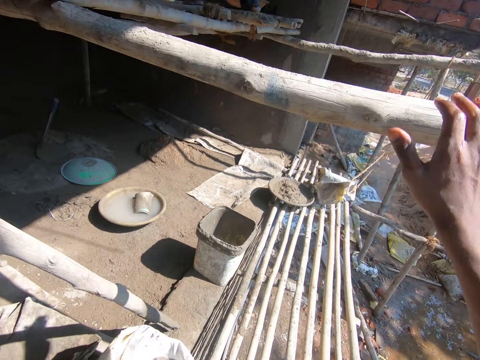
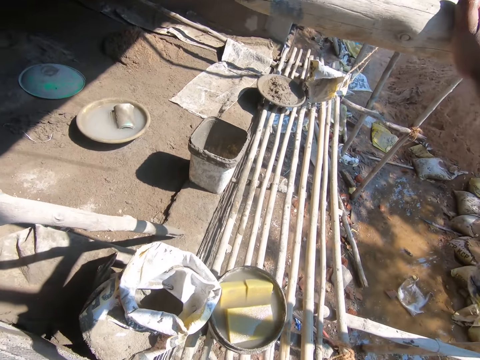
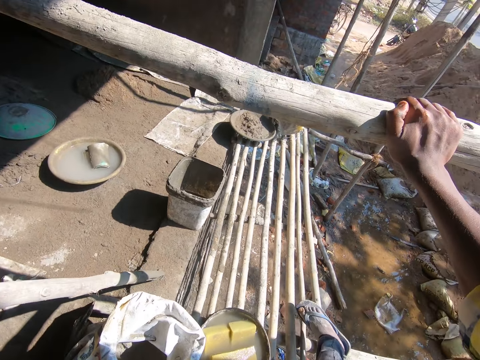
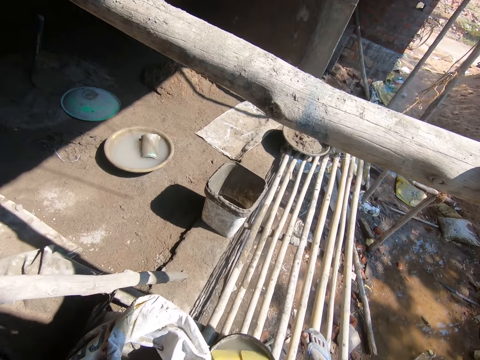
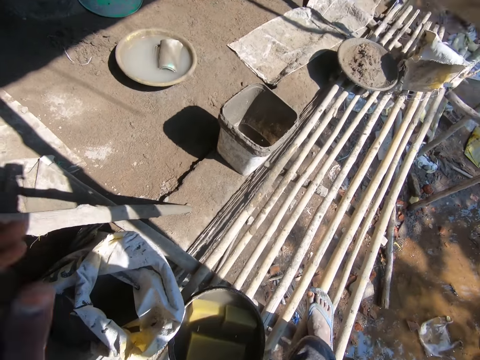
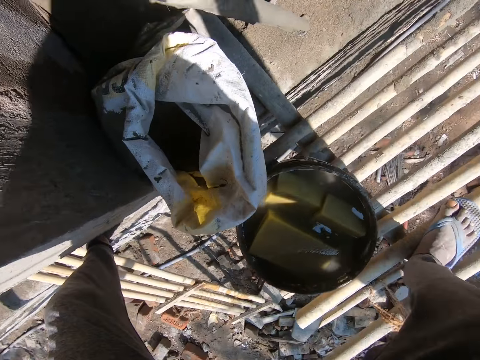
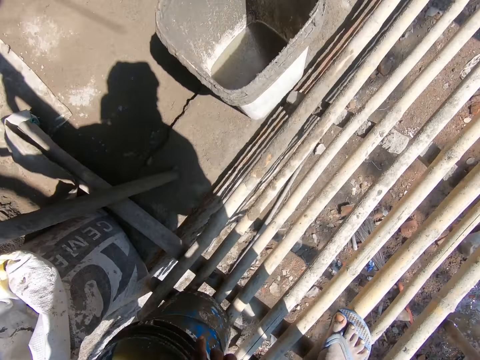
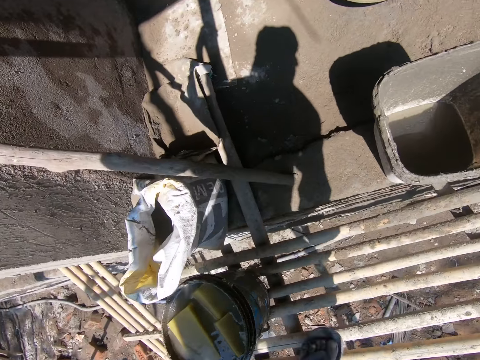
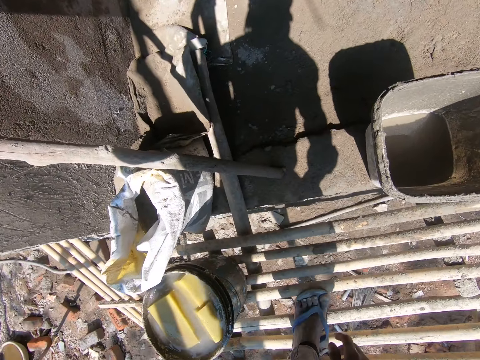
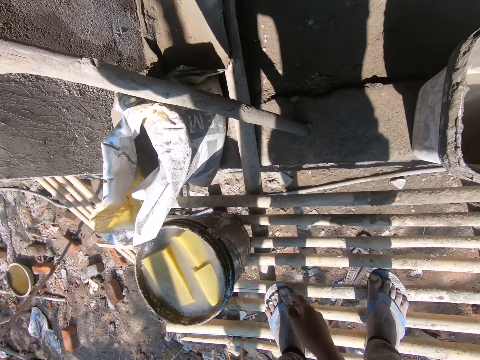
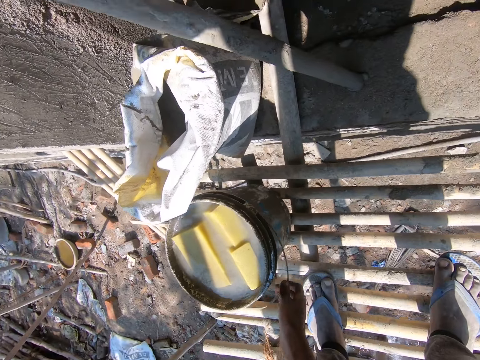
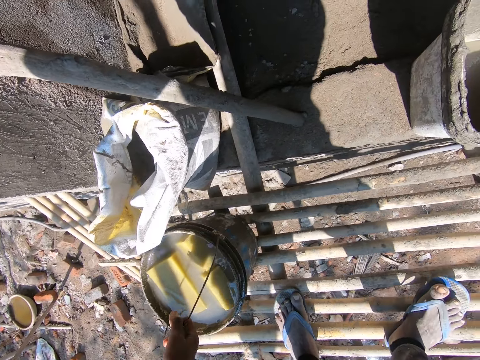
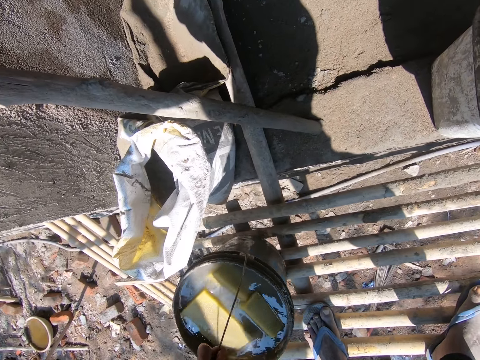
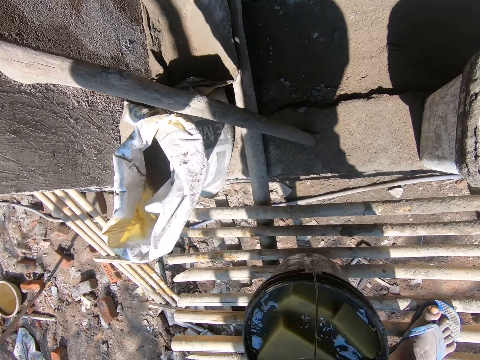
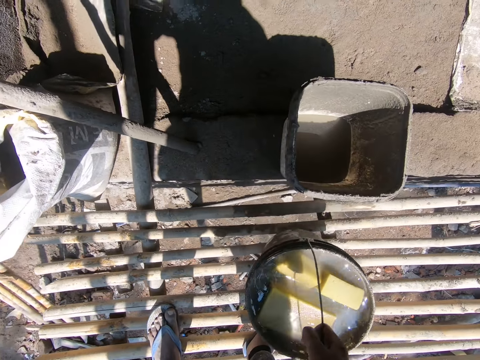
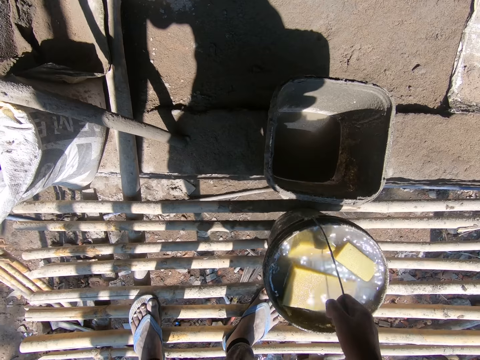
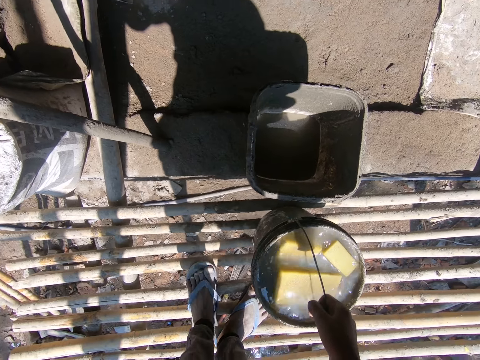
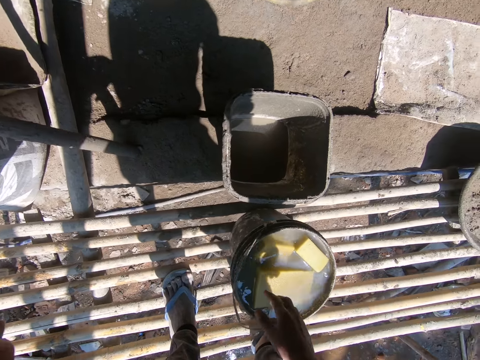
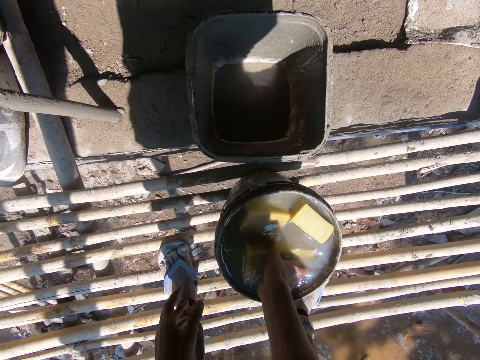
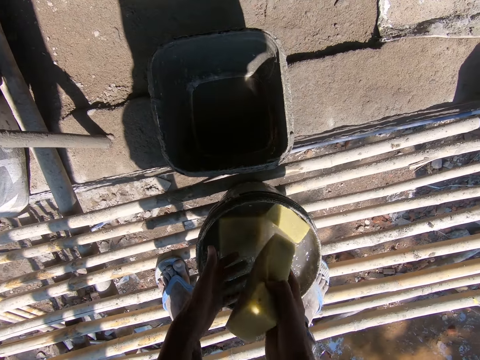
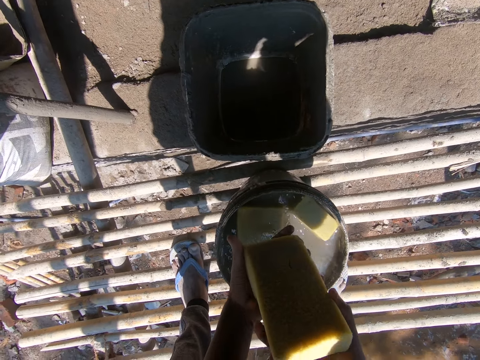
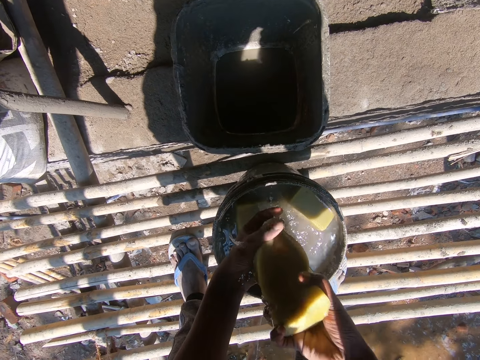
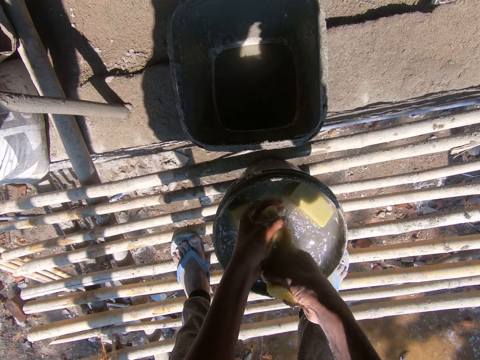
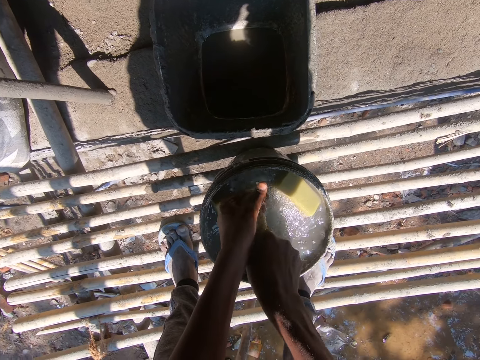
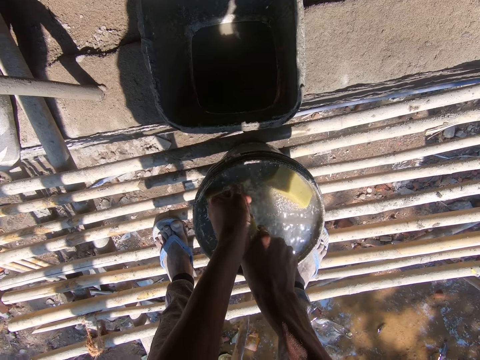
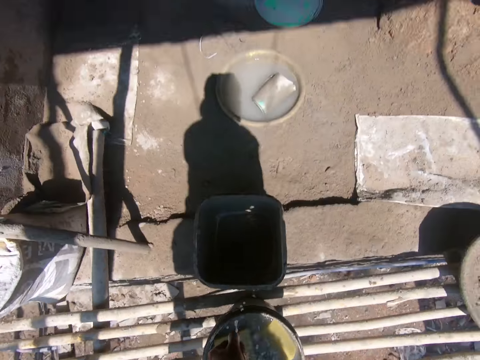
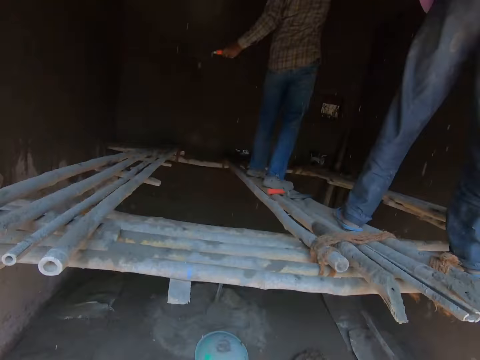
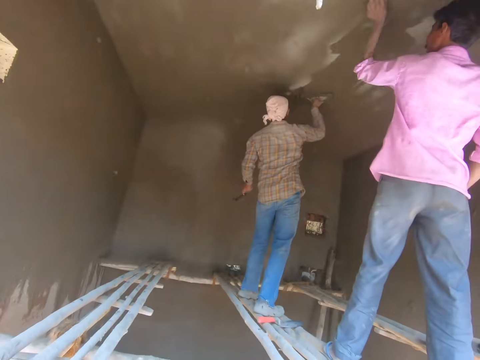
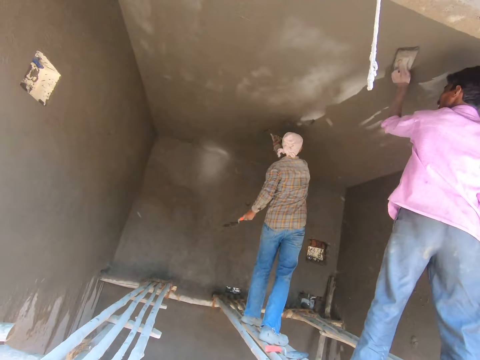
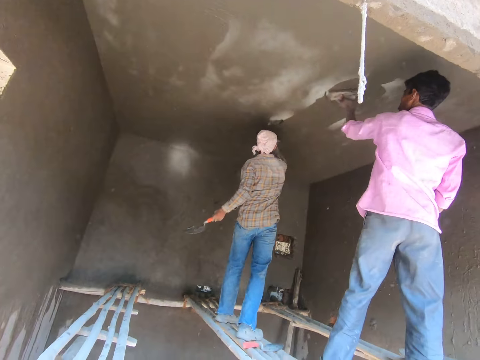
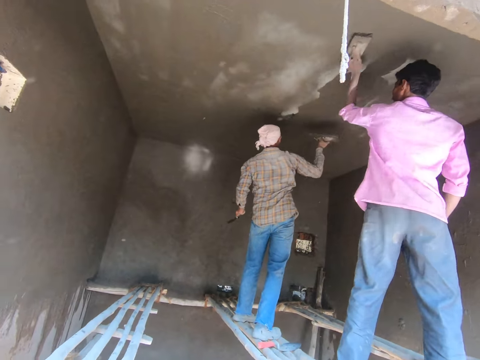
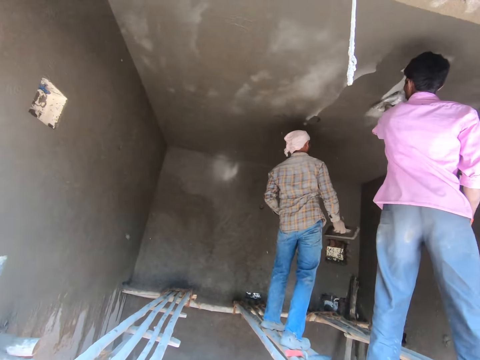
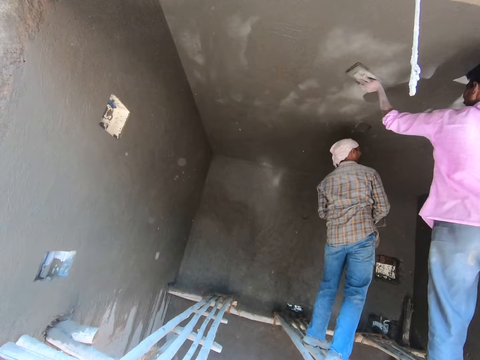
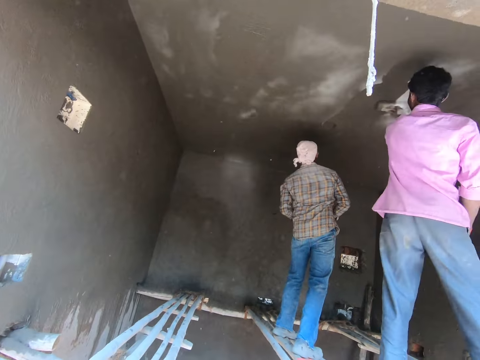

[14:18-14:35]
The camera wearer puts a hand on a wood. They walk on the wooden scaffolding. They carry the bucket. They pick the bucket. They put down the bucket. They pick up the sponge. They squeeze the sponge. They look around. A man smoothens the wall with a hand float. Another man smoothens the wall with a hand float.

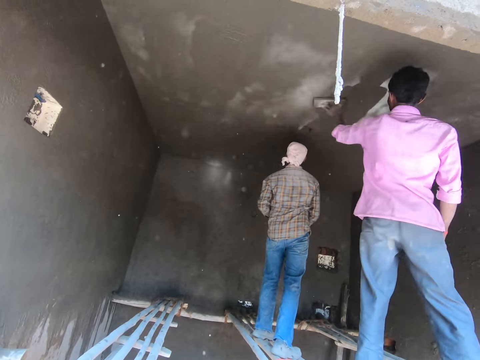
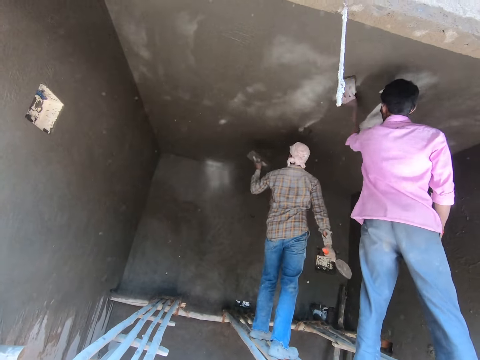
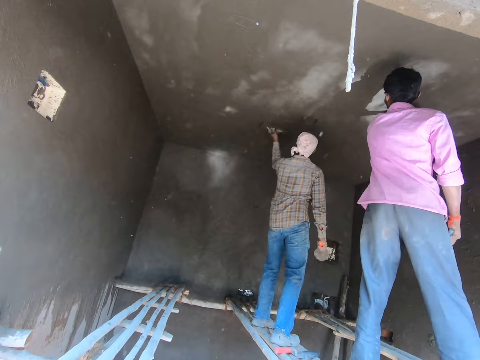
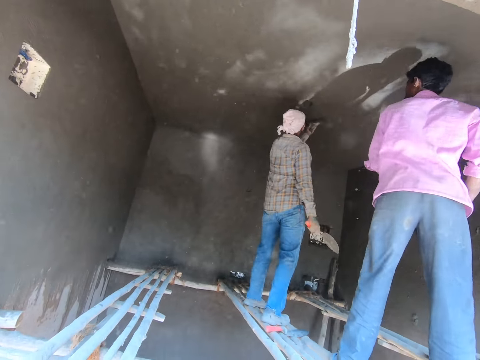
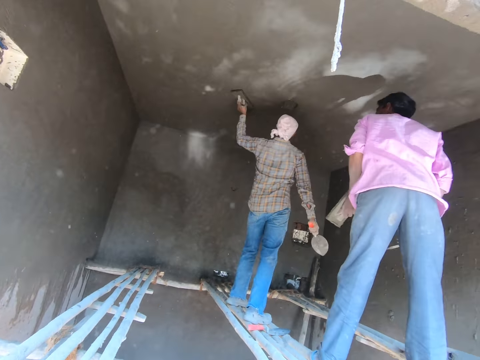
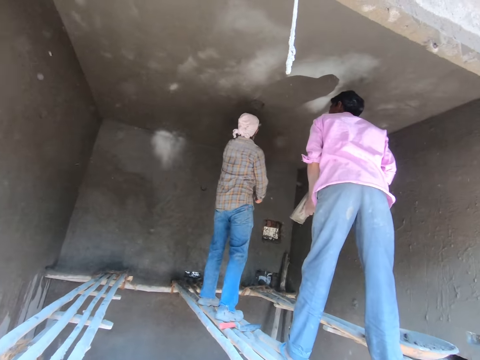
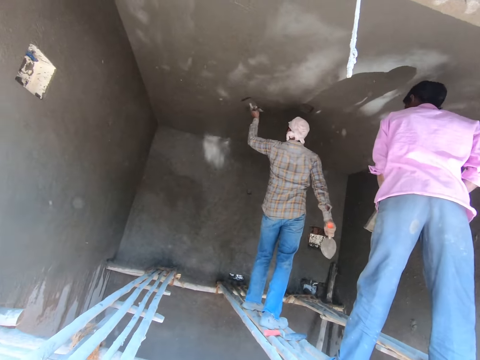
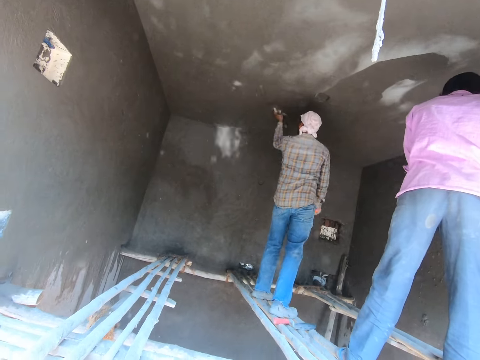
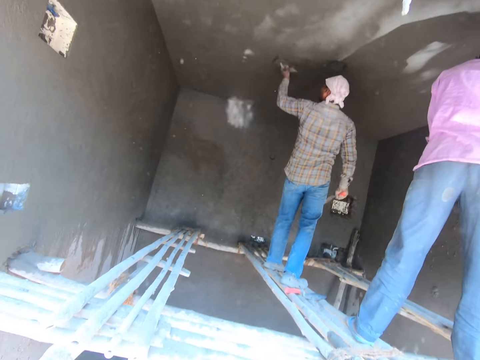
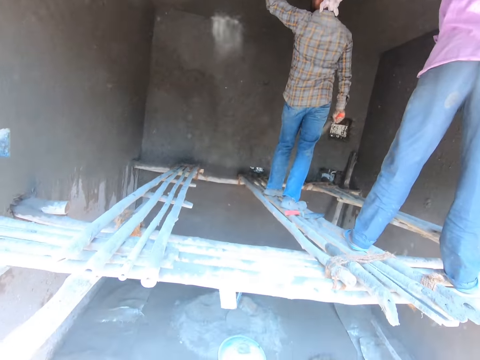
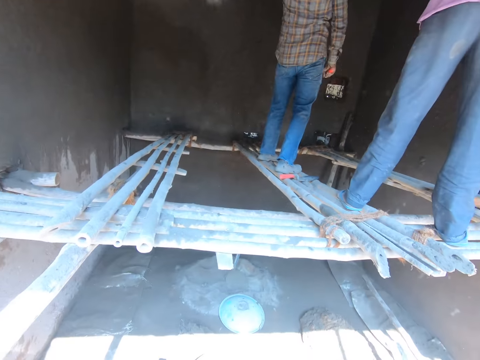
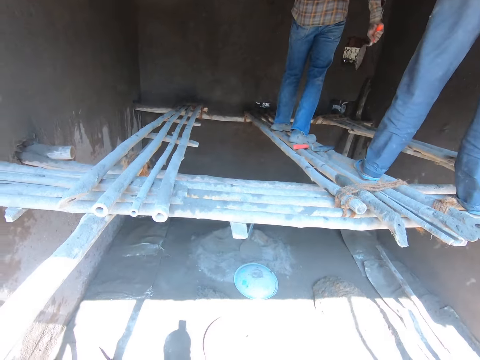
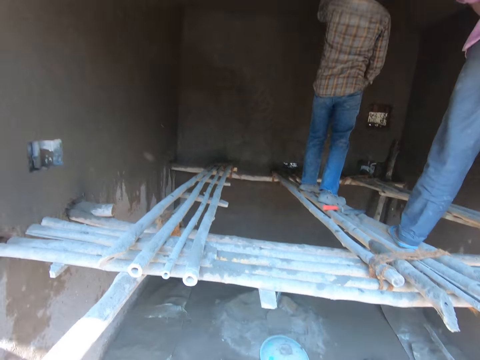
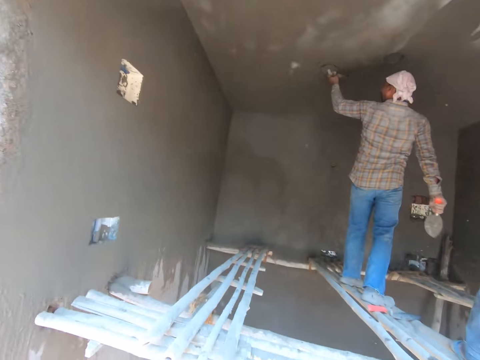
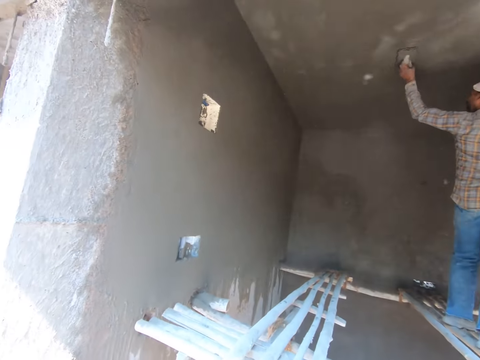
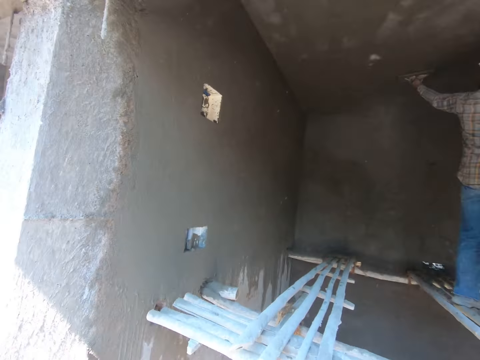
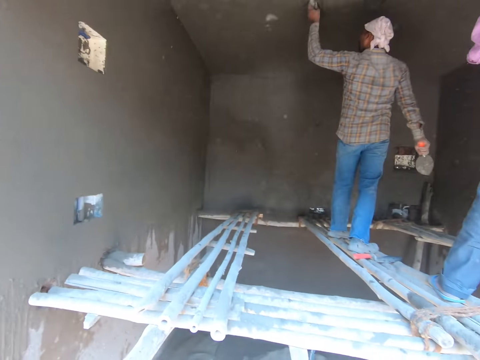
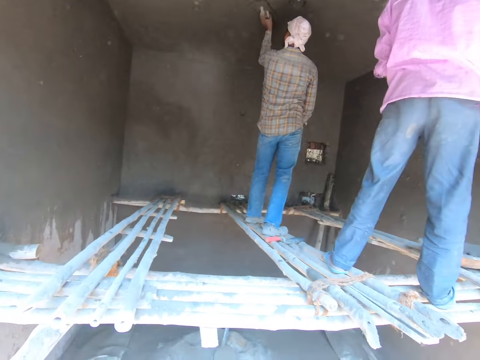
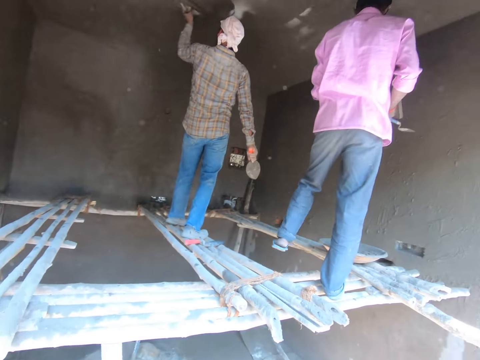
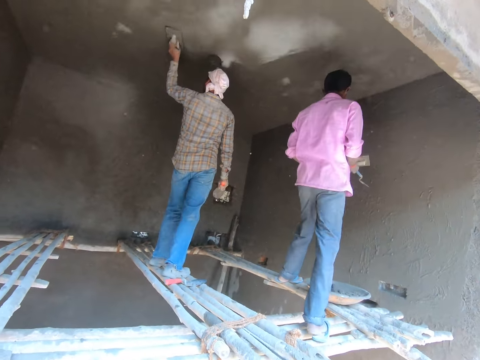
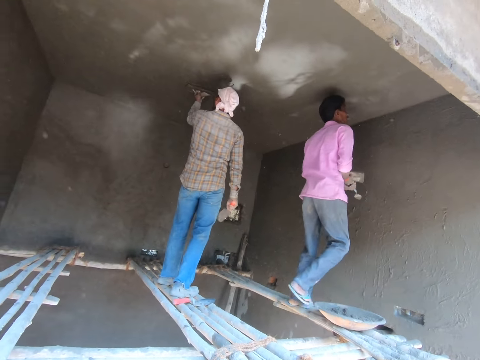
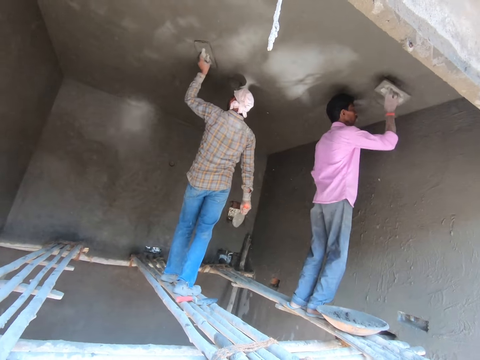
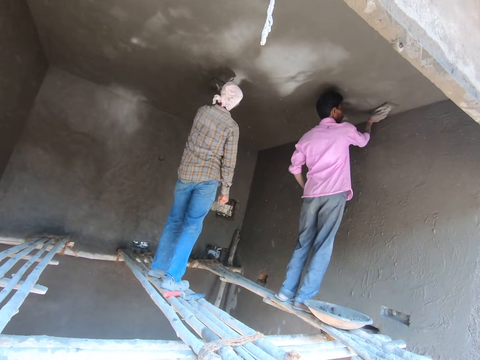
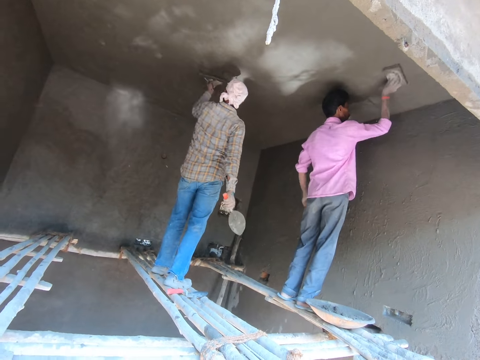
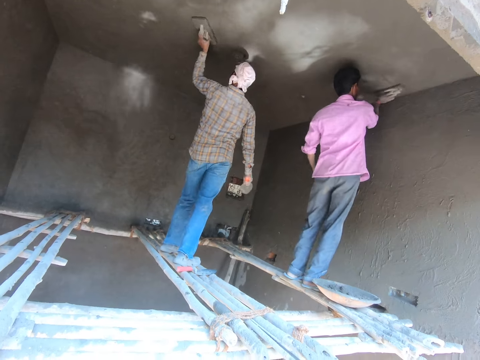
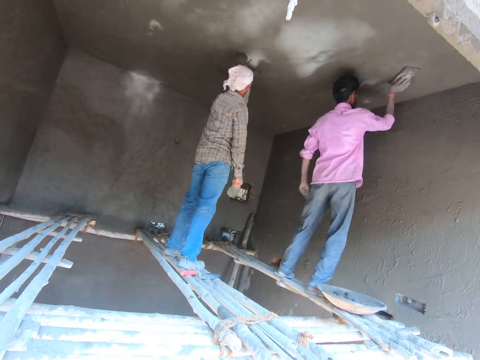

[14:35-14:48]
The camera wearer stares at a man and another man. They look around a room. A man walks towards a wall and smoothens the wall with a hand float.
